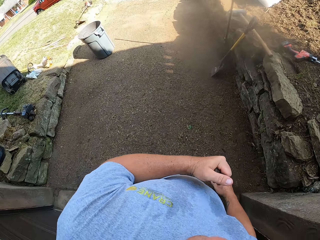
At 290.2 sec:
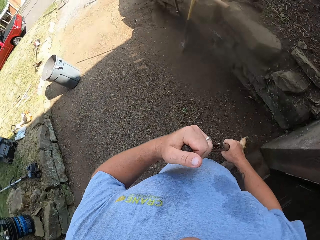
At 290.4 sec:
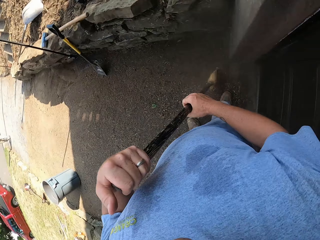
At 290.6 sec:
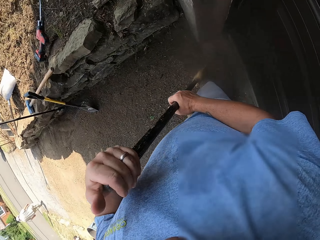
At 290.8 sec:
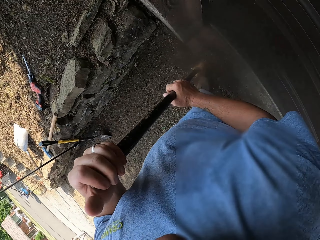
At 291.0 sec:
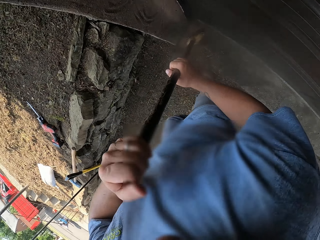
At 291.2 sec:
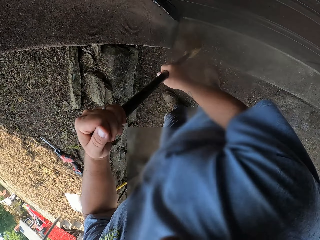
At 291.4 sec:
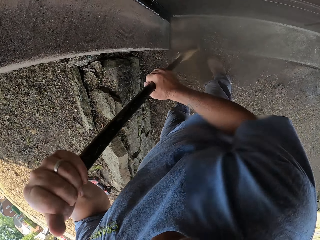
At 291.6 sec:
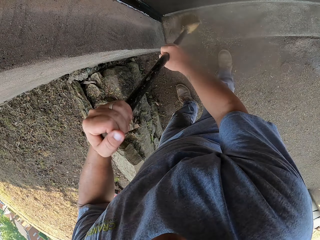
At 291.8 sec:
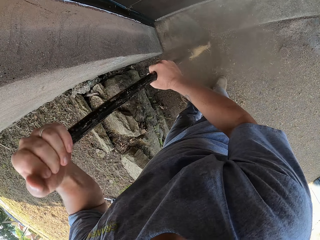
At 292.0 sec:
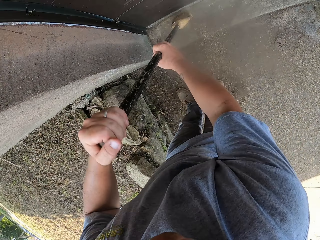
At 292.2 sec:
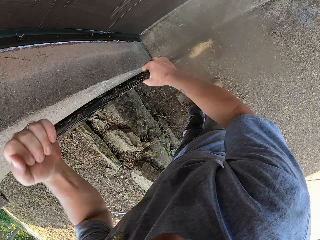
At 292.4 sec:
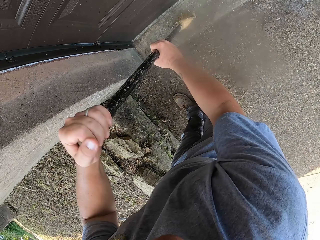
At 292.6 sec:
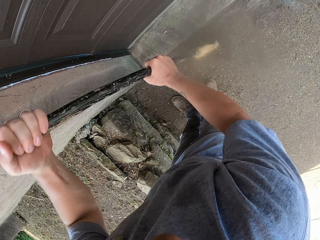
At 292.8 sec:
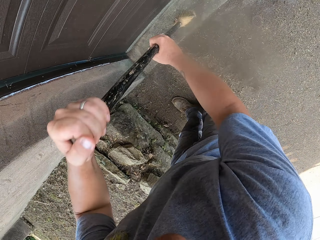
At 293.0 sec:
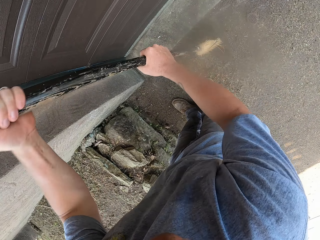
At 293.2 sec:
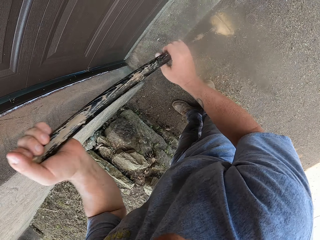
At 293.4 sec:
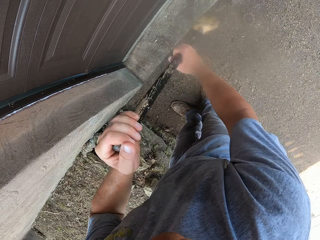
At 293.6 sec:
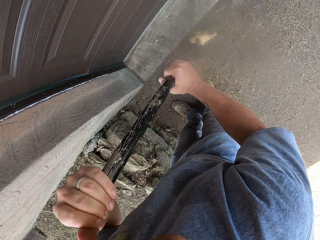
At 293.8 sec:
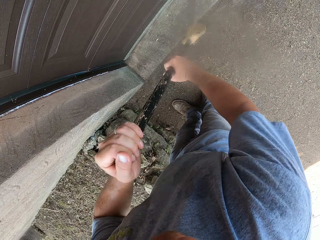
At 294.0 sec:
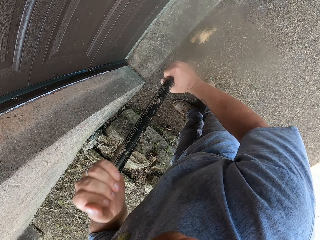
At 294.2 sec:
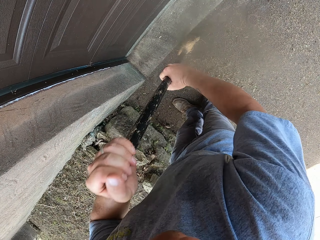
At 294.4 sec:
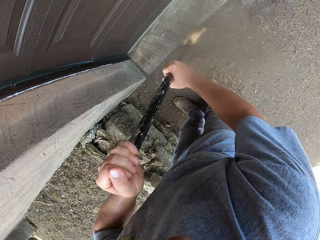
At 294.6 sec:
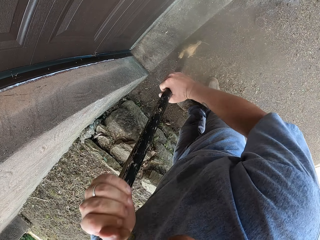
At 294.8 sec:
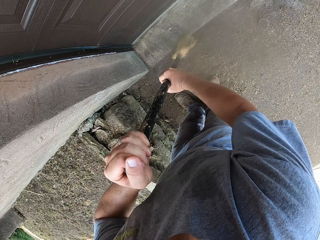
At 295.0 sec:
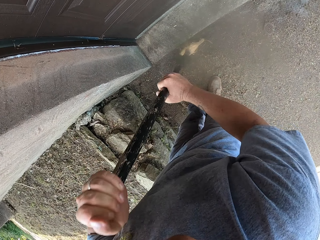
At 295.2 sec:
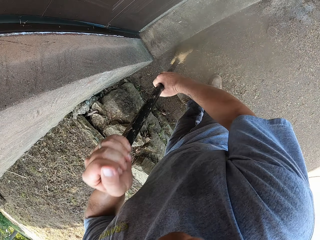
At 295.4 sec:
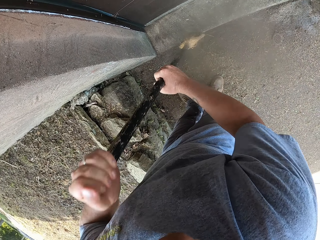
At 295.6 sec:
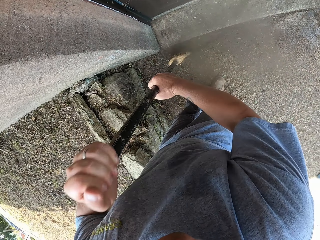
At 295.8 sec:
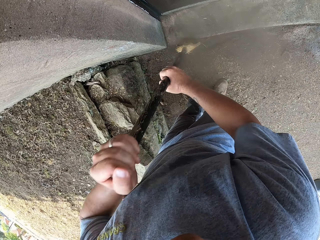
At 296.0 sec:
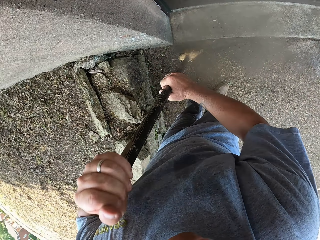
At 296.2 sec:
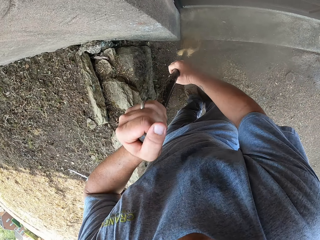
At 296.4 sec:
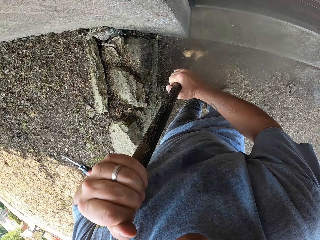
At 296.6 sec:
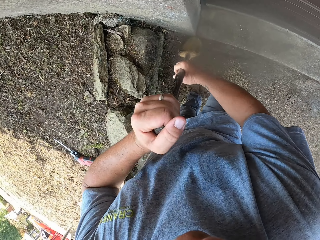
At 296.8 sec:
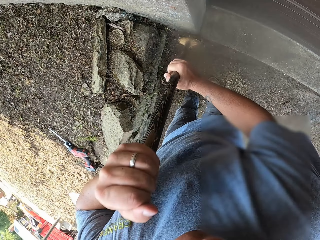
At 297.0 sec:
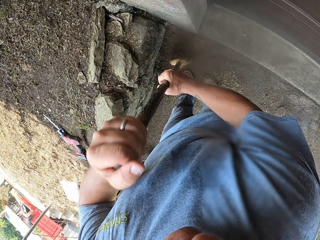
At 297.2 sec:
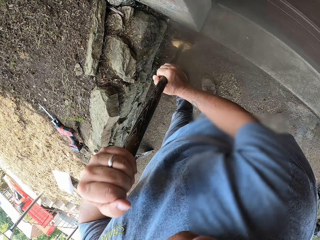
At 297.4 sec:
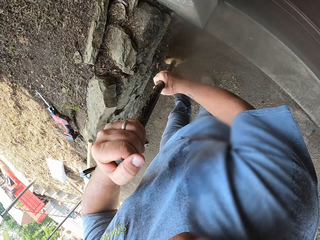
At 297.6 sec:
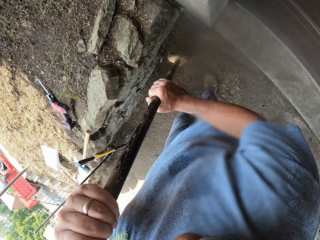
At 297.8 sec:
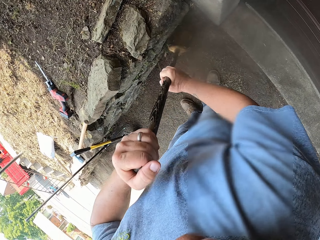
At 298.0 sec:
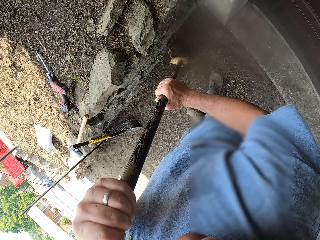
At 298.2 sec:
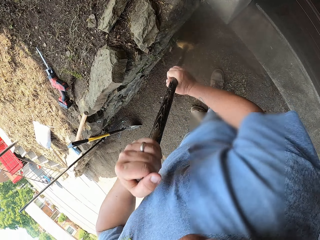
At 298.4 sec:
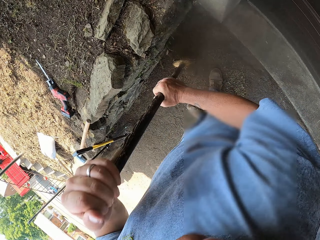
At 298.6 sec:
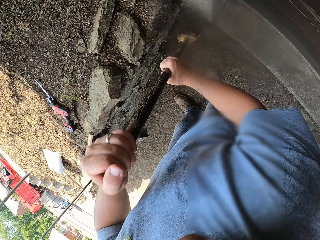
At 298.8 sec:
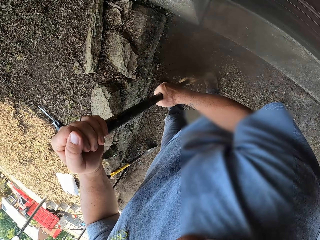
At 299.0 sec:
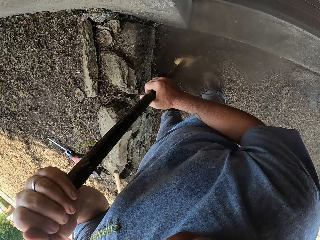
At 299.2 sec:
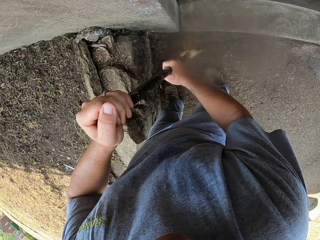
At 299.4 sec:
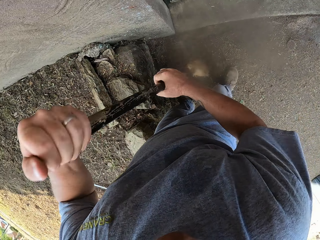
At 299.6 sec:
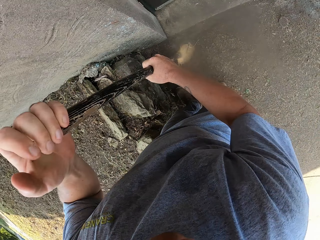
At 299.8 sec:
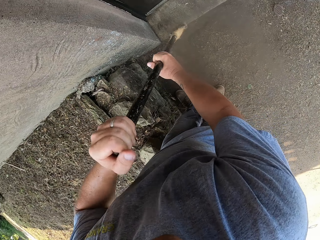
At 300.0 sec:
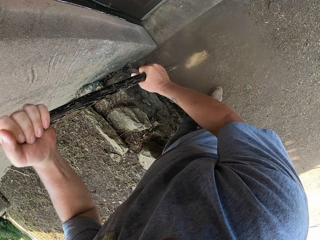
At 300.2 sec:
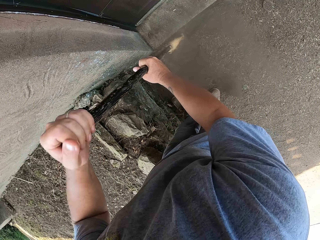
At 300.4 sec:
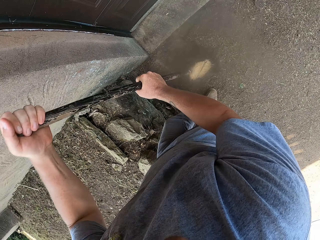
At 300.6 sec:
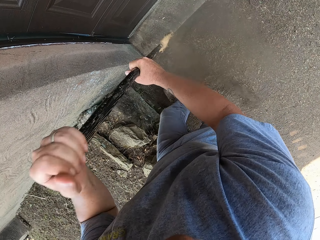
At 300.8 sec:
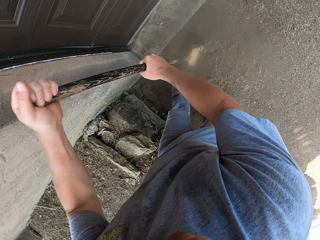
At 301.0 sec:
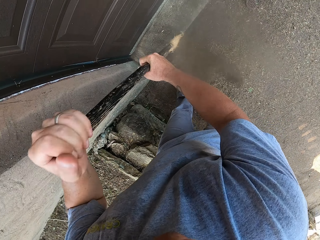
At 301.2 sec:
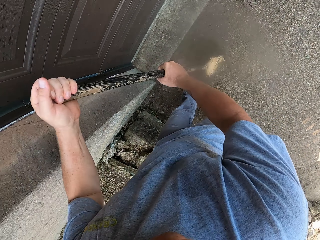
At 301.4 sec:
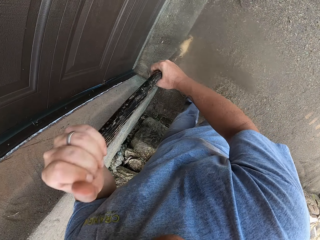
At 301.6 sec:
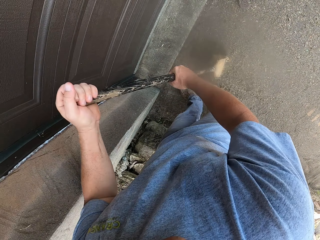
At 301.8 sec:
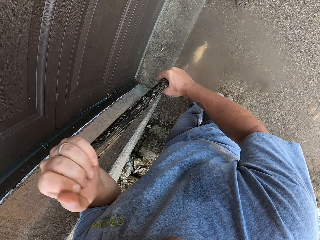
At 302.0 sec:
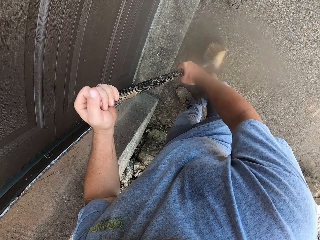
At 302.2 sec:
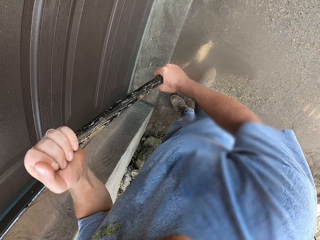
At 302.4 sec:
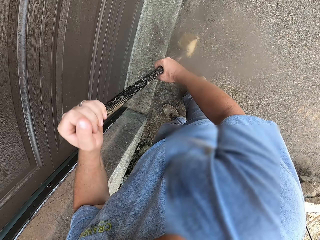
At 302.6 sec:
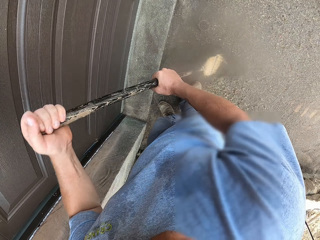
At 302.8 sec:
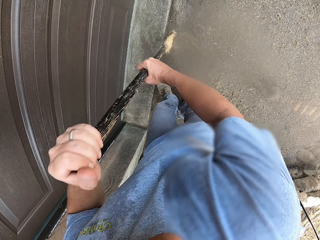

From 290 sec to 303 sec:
The camera wearer looks around. They sweep the footpath with a broom.

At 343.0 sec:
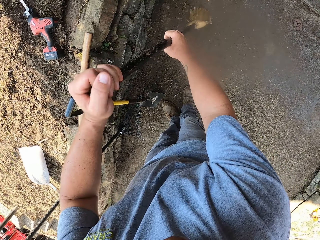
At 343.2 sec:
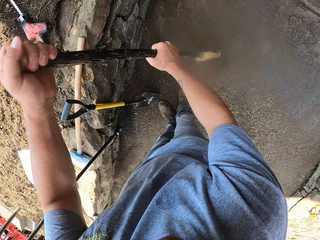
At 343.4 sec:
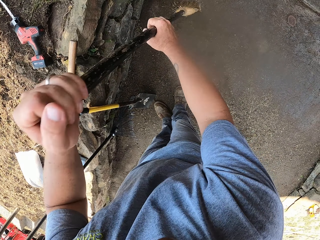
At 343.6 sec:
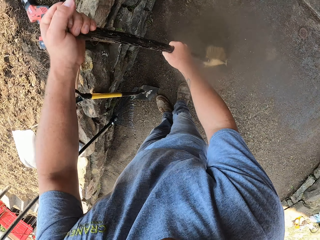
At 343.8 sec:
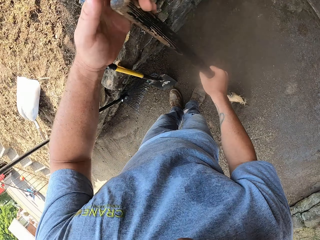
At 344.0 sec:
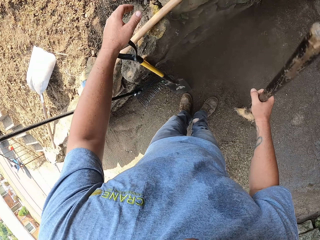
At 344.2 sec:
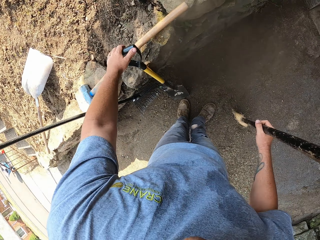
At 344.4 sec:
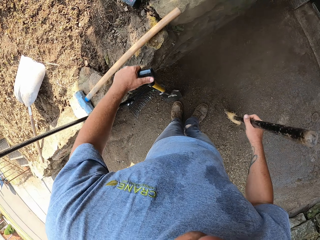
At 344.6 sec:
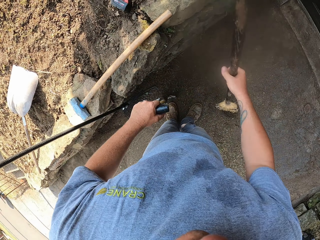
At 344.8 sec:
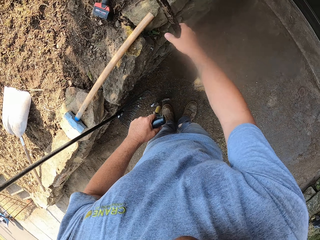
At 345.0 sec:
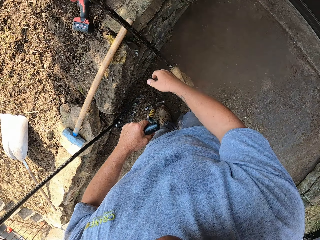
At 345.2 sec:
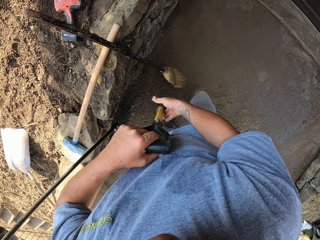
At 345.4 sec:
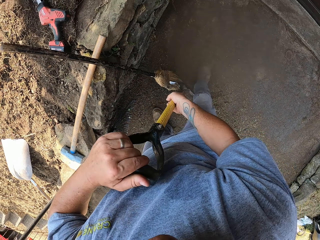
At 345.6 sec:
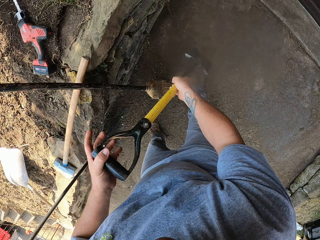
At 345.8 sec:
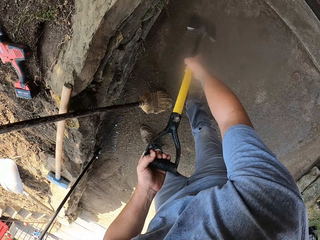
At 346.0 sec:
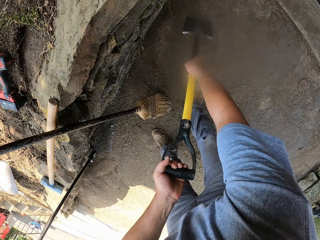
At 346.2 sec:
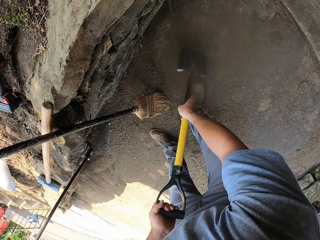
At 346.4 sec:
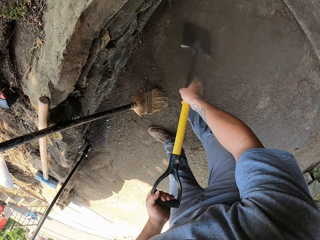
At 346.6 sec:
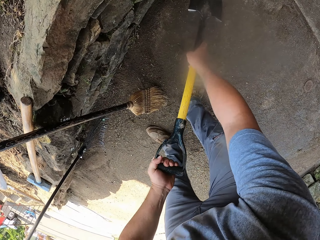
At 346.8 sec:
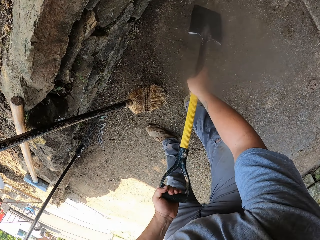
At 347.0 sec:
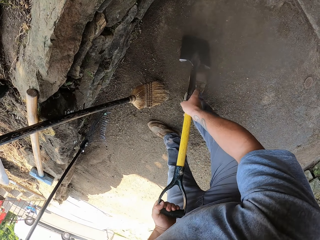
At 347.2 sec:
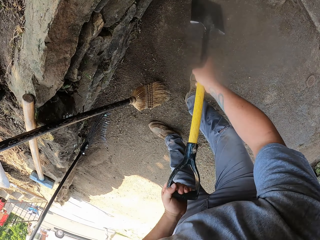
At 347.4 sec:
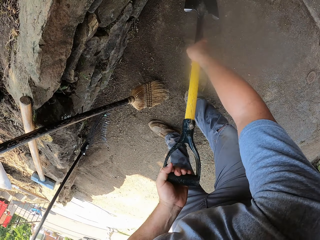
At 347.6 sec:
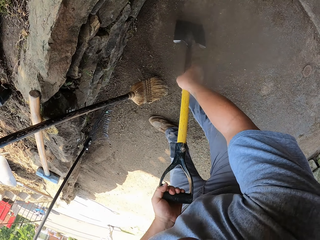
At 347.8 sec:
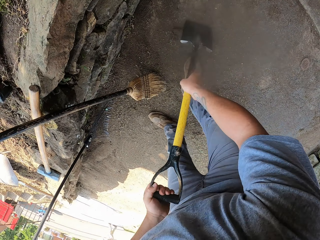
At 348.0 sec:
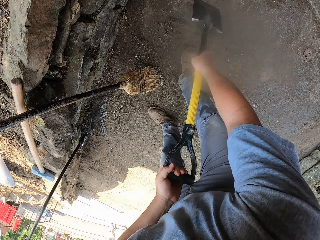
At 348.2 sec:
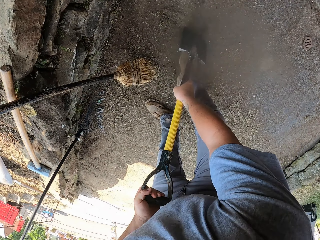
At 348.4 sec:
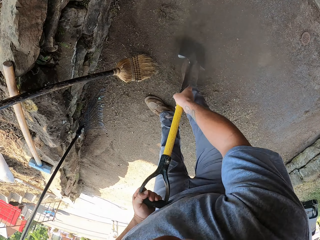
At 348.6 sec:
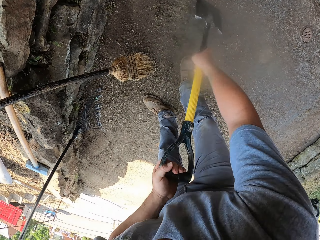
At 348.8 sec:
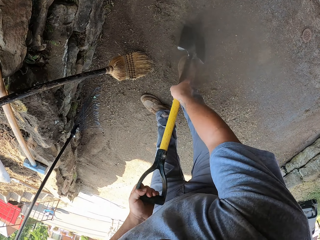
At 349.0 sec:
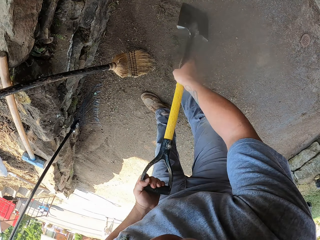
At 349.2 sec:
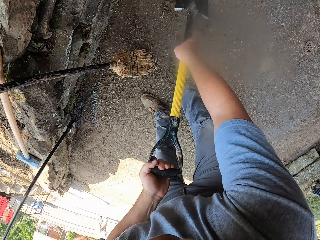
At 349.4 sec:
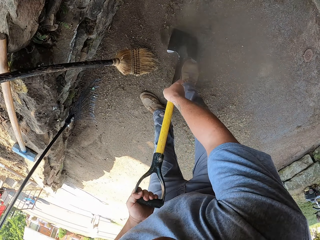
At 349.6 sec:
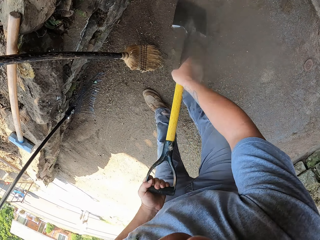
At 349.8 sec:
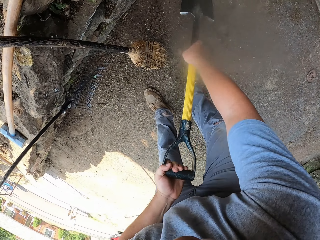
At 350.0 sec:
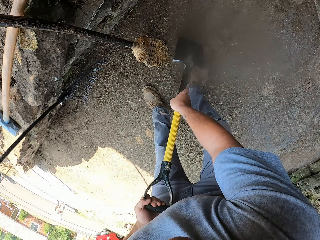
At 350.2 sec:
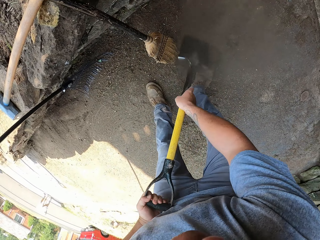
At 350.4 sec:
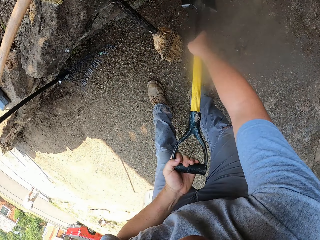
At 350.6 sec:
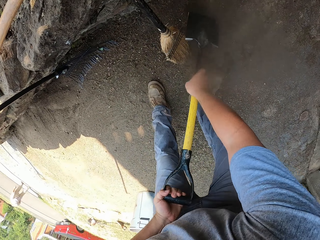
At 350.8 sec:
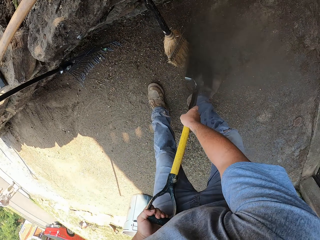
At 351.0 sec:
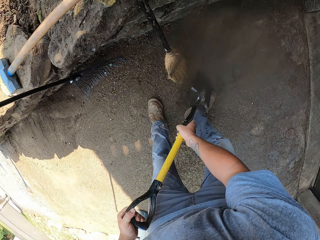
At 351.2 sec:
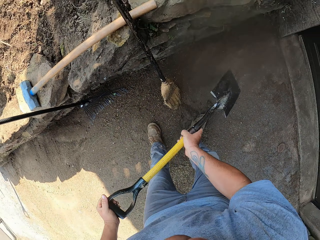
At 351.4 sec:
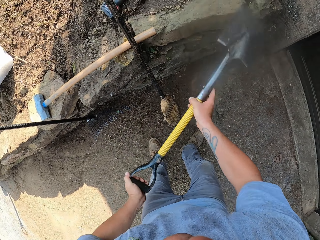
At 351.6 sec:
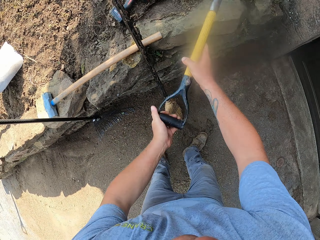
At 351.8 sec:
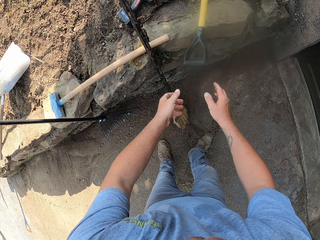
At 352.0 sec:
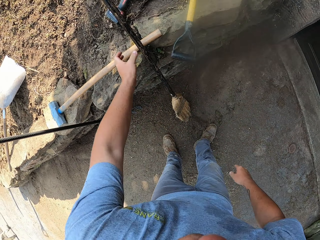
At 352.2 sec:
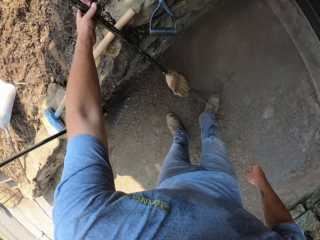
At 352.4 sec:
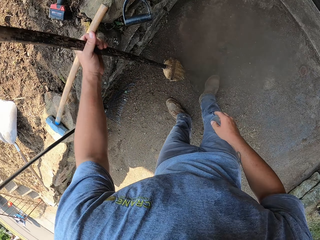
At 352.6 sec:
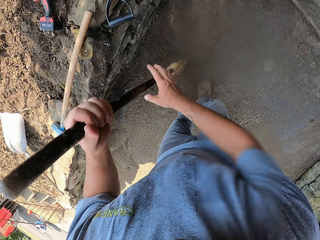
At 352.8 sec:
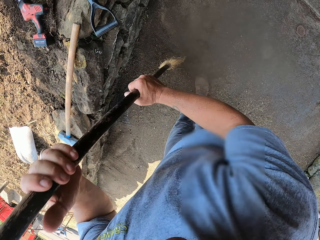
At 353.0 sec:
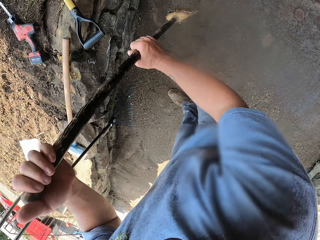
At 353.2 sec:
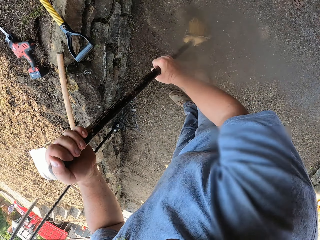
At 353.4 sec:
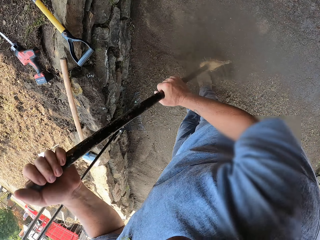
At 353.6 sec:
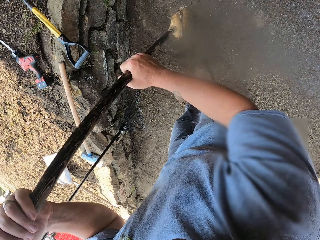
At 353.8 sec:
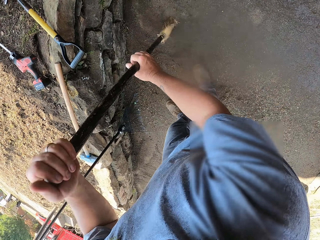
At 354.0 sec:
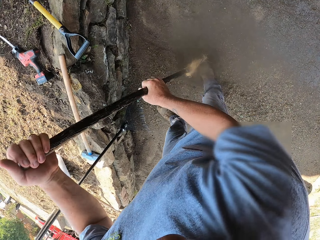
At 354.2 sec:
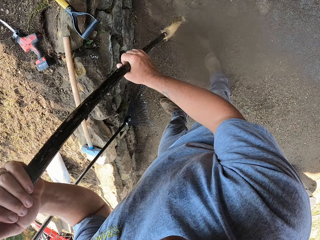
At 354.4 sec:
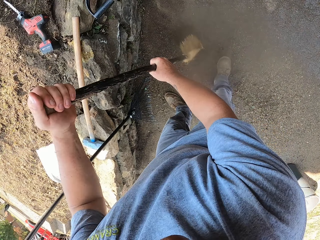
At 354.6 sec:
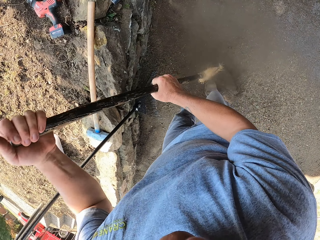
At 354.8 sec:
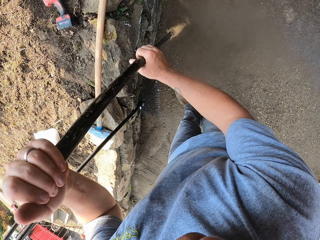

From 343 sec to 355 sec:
The camera wearer picks up the spade. They throw the straw broom. They scrape the footpath with the spade. They throw the spade to the garden. They pick up the straw broom. They sweep the footpath with the broom.
